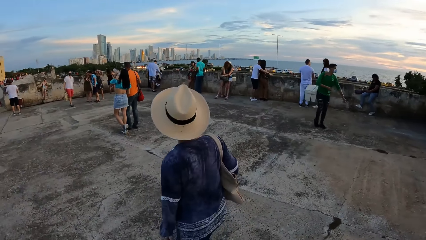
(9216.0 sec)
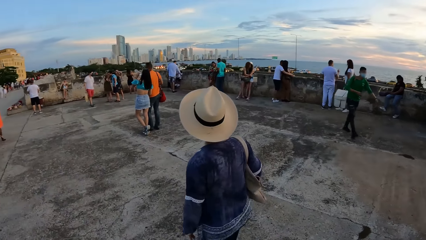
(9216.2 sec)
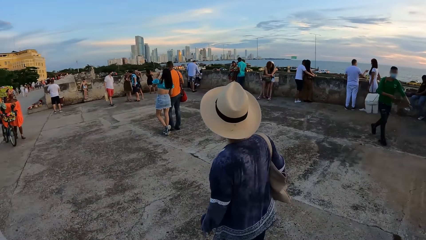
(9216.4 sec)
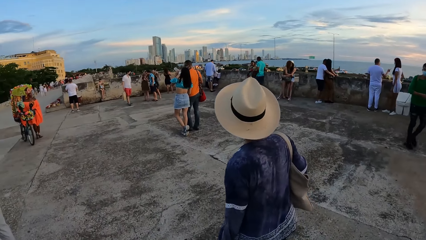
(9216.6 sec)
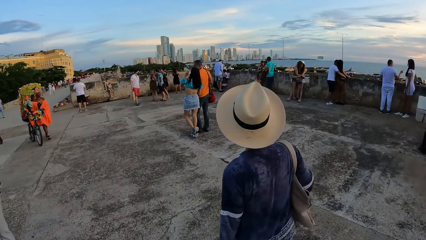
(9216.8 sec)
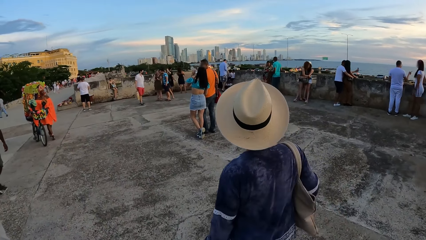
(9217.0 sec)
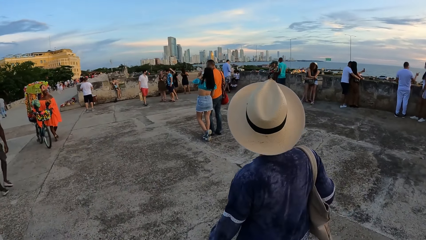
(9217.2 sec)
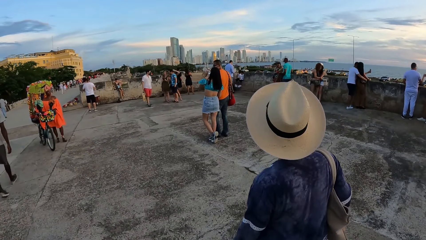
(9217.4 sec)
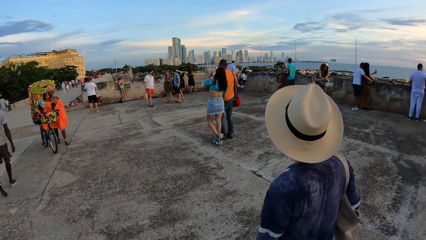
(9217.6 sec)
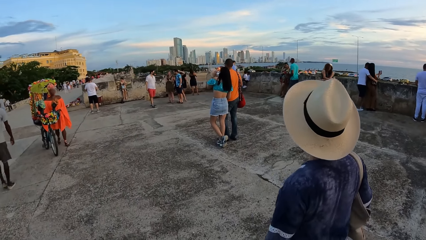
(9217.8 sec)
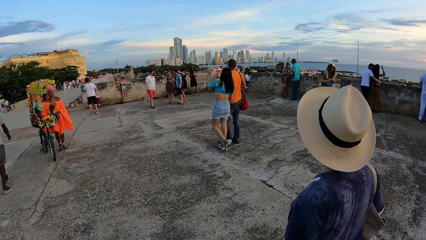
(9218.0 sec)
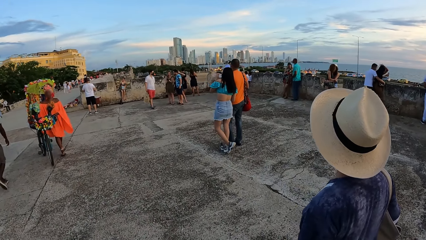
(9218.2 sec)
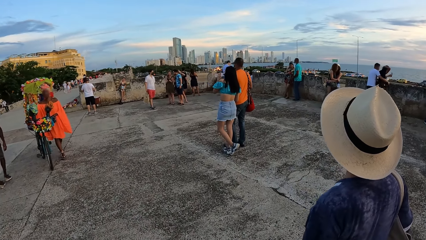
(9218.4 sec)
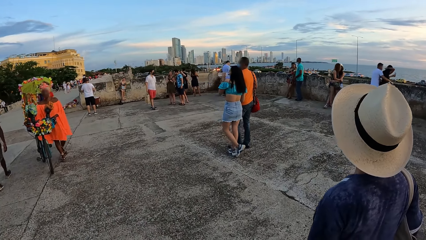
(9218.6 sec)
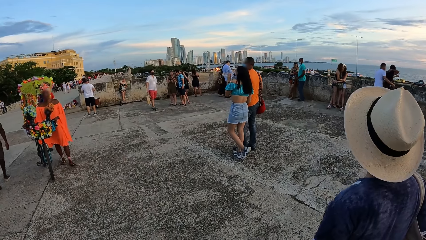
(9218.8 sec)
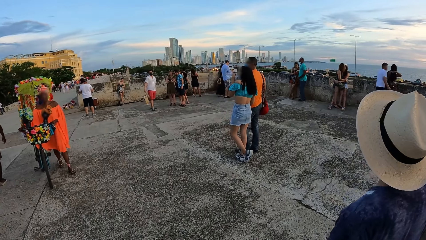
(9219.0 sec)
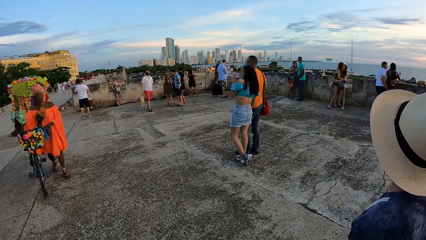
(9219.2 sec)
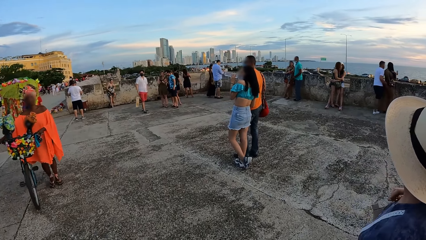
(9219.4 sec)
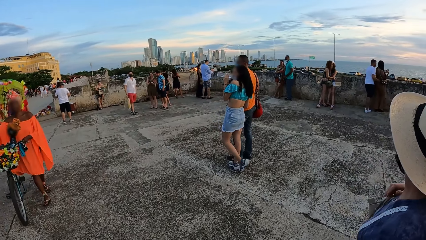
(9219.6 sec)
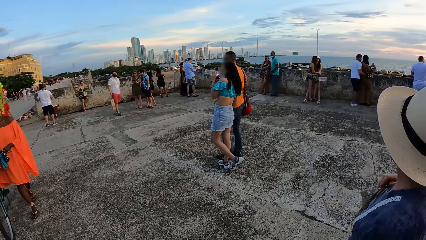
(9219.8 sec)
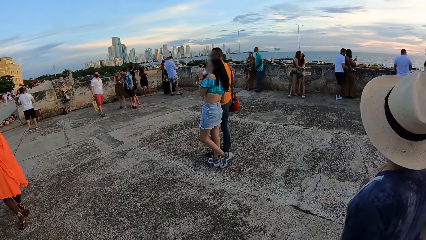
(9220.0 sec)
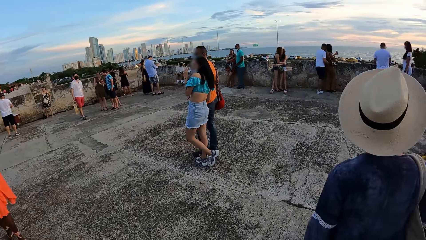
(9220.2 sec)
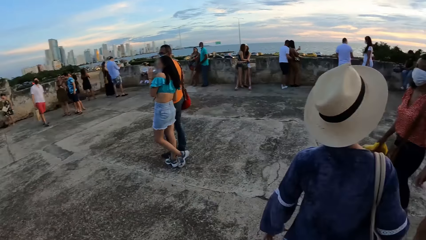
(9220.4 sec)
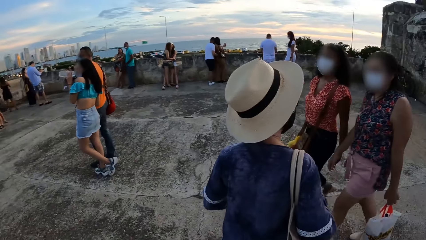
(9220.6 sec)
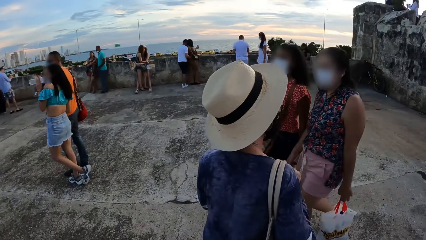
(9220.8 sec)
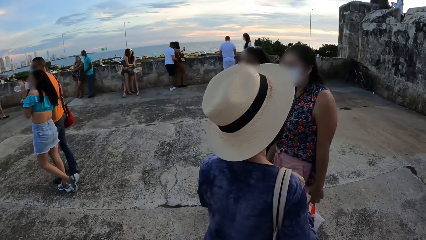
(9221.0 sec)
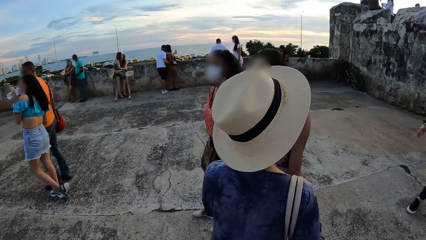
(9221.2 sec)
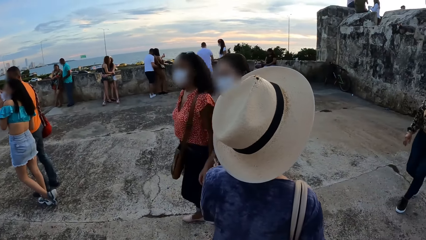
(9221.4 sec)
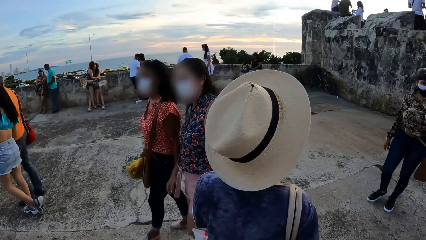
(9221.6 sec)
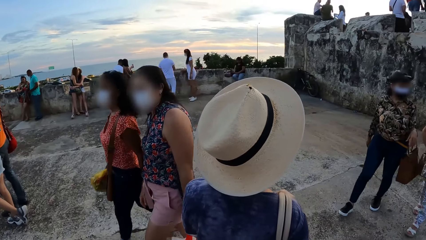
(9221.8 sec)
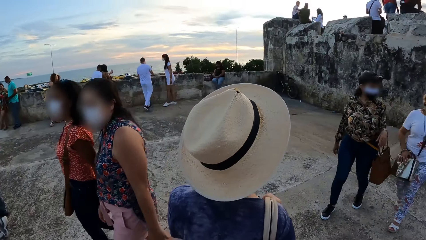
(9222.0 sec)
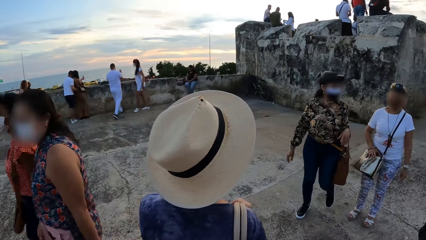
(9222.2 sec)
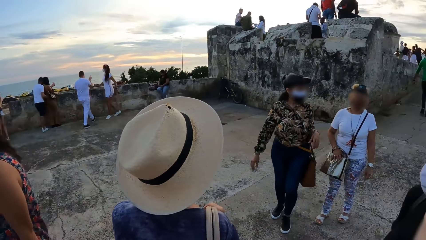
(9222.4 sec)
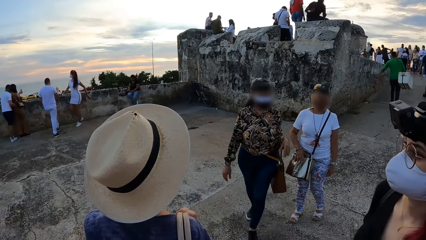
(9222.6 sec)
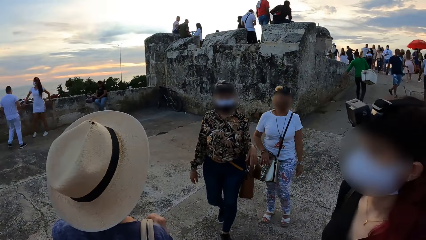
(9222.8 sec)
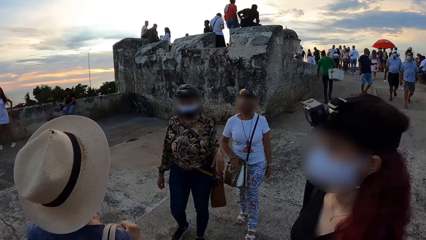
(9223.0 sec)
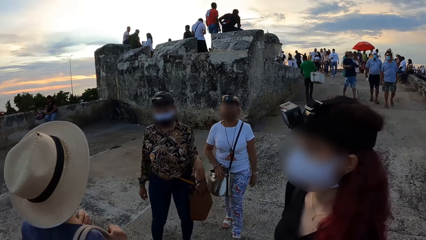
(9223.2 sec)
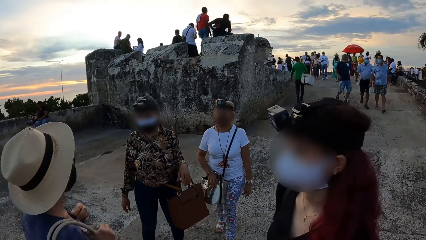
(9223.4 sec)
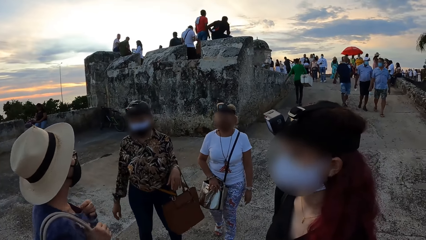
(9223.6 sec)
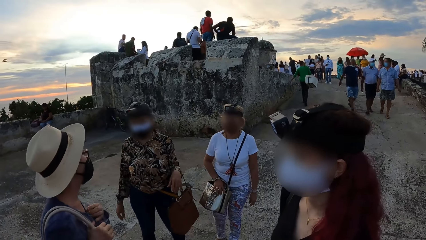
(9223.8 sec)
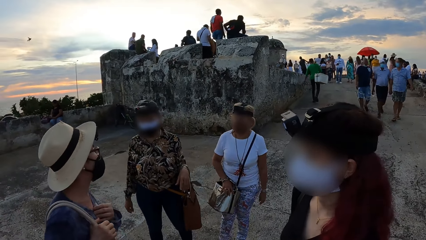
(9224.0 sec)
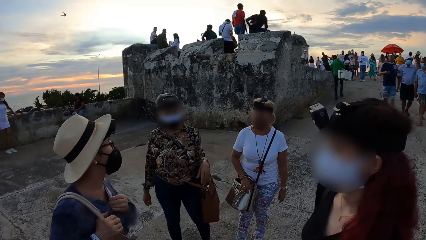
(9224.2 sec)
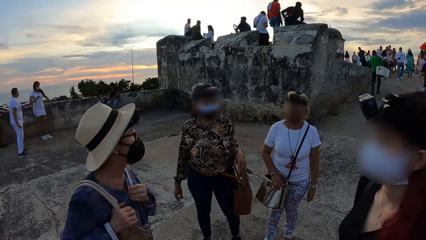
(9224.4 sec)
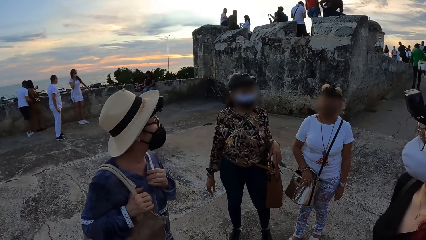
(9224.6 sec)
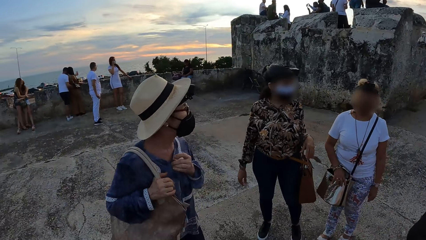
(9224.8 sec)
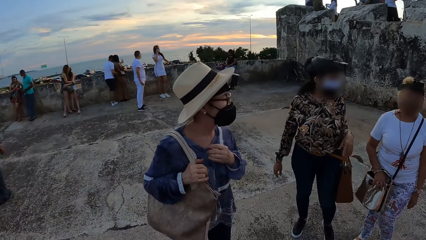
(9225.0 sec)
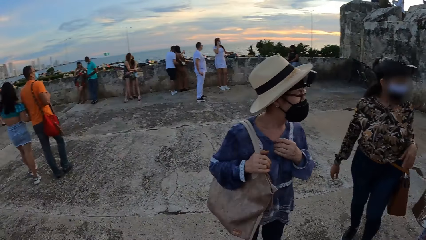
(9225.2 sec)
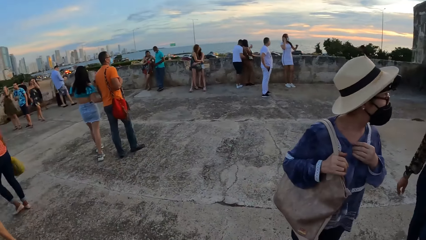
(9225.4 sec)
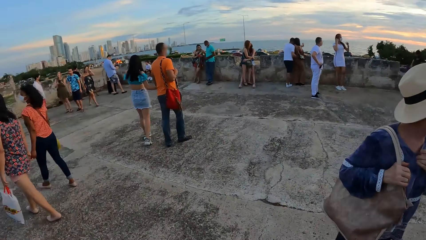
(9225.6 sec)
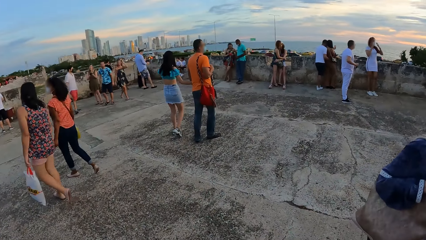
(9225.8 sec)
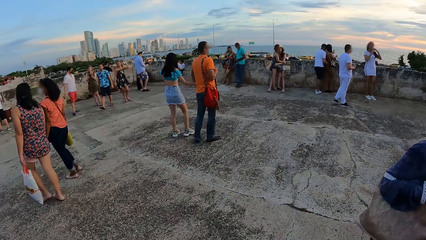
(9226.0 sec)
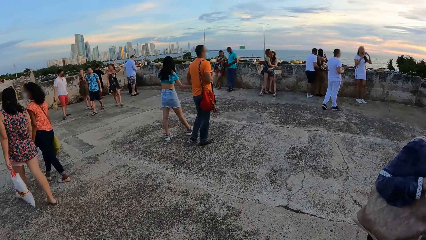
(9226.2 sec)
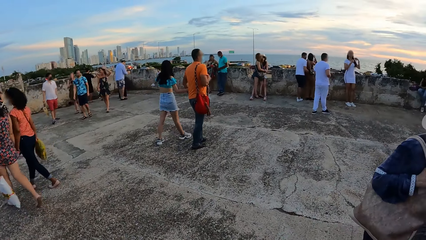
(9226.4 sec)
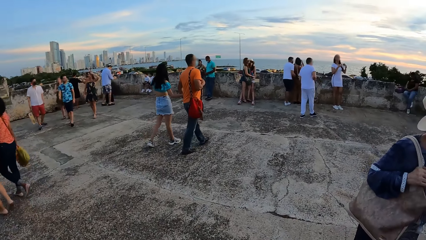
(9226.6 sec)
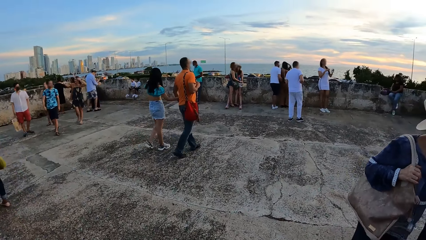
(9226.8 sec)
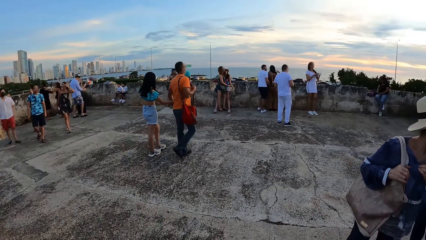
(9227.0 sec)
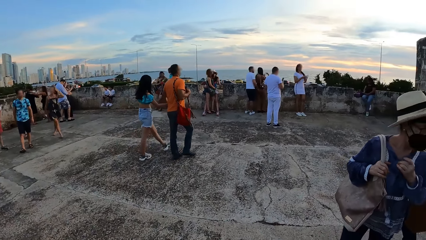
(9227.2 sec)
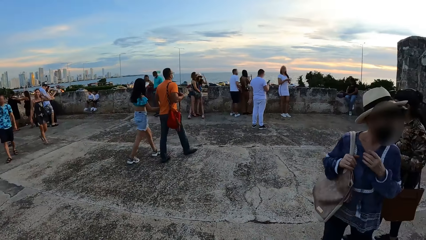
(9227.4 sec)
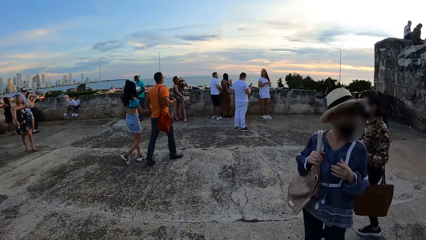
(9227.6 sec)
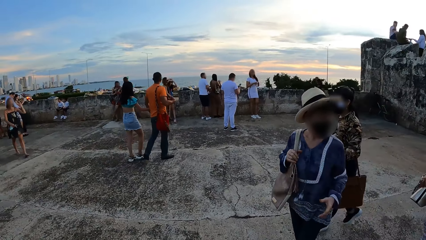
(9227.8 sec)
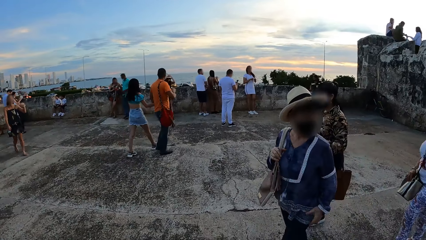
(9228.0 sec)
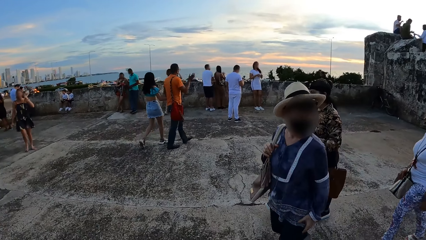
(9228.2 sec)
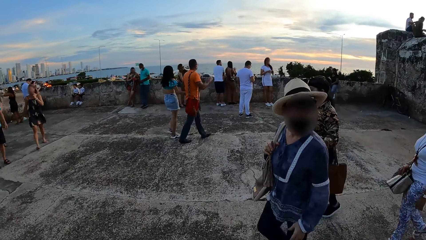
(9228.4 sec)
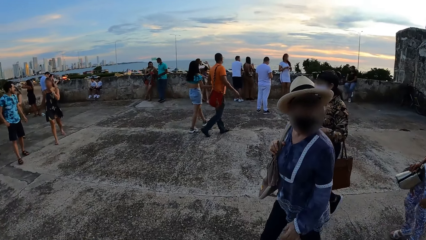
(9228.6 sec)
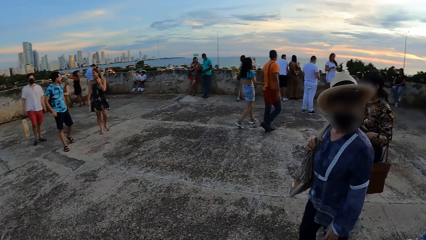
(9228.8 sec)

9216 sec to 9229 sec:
A woman interacts with the woman, another woman, a third woman, and the camera wearer.

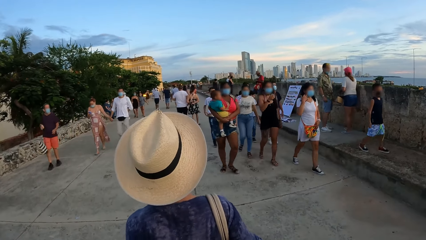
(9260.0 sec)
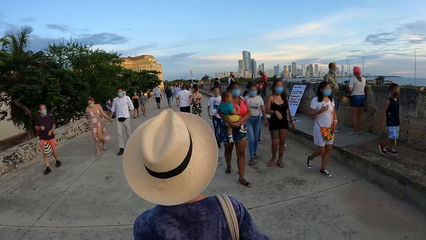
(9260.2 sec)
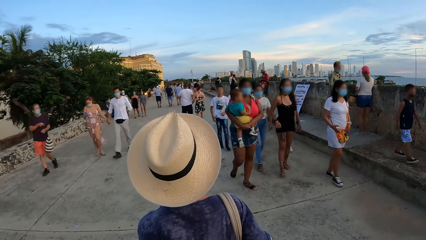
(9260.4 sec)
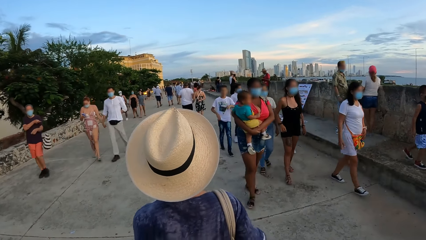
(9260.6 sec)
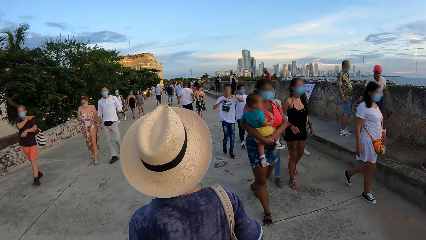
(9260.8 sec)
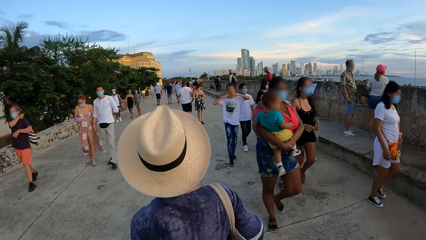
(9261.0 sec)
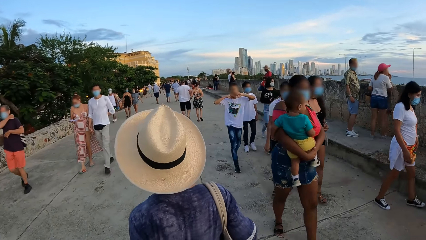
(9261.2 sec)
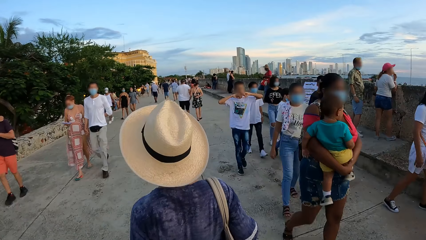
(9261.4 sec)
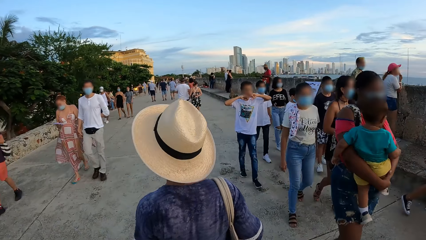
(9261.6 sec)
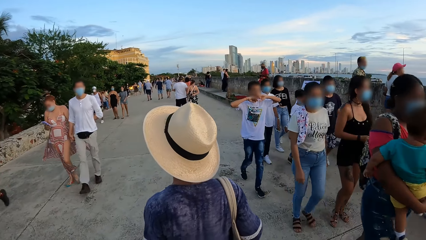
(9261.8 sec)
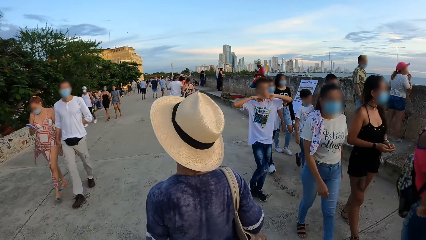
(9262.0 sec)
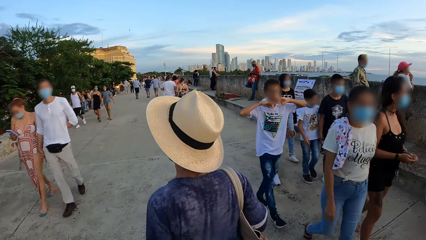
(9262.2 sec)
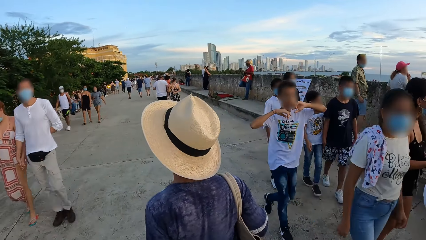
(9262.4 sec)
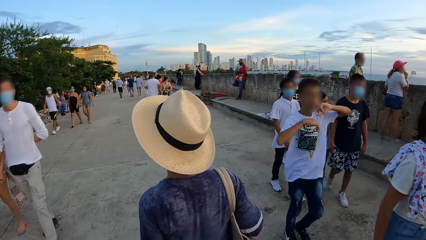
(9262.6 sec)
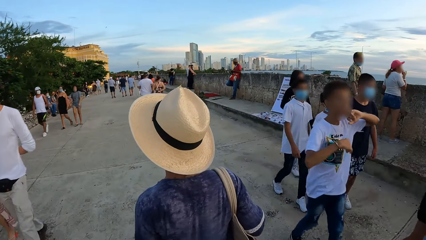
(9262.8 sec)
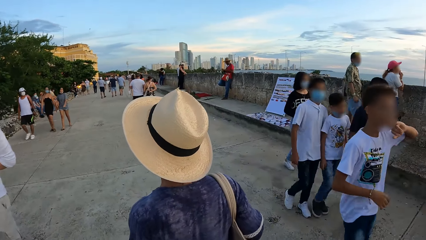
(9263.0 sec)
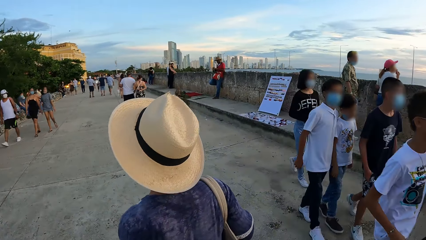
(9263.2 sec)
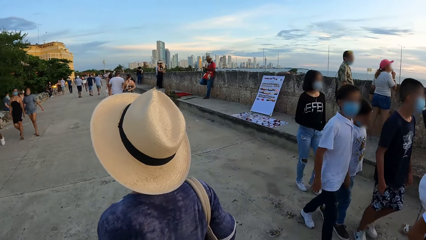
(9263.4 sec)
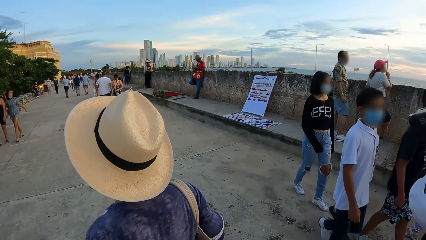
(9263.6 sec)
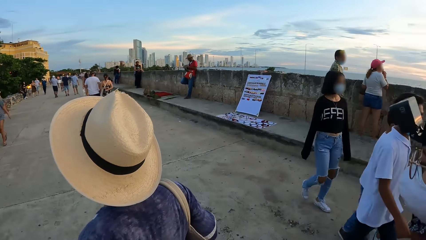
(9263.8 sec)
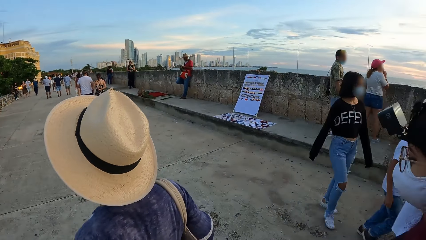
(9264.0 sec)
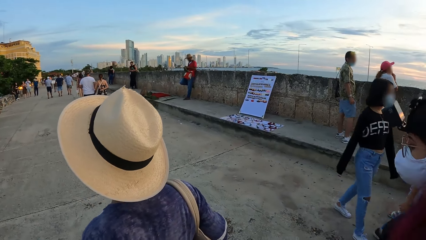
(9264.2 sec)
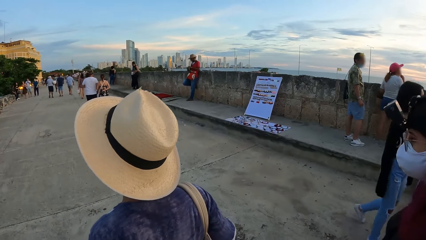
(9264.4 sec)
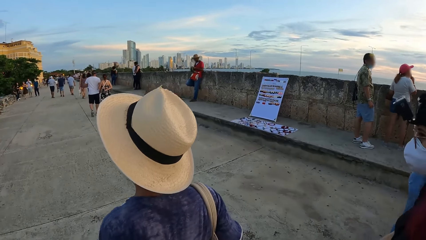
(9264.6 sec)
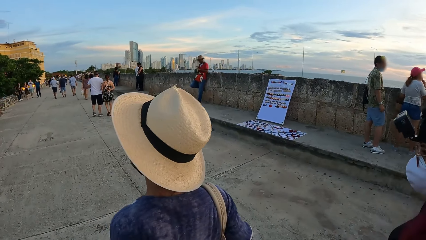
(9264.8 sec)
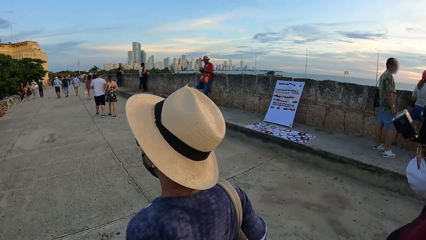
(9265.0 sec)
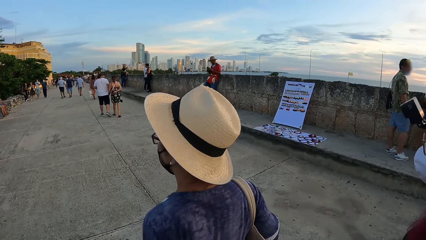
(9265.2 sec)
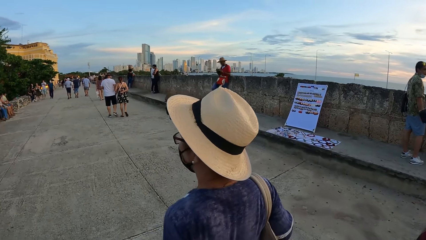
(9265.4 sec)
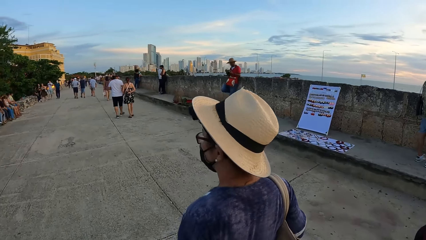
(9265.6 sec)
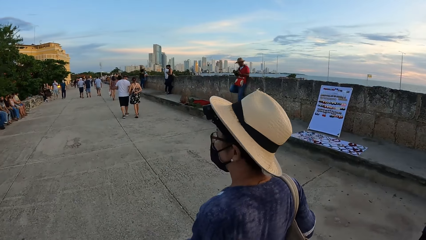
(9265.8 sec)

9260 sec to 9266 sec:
A group of people walks past the camera wearer.
